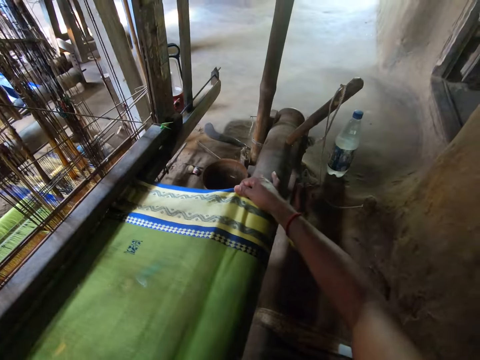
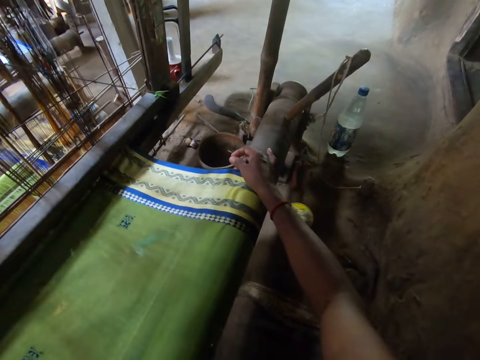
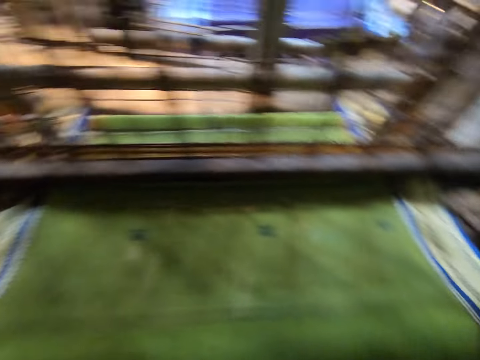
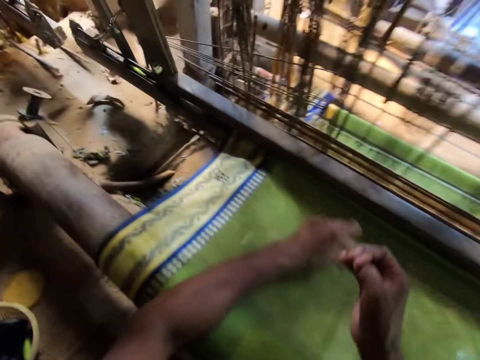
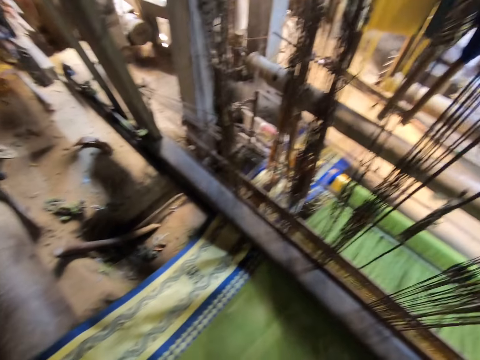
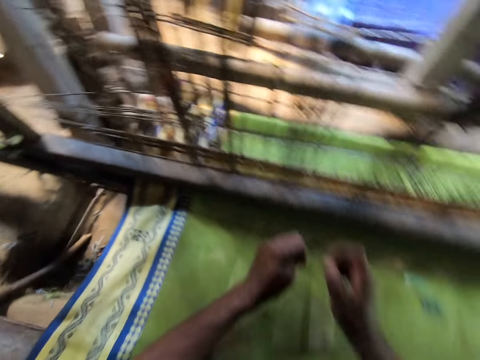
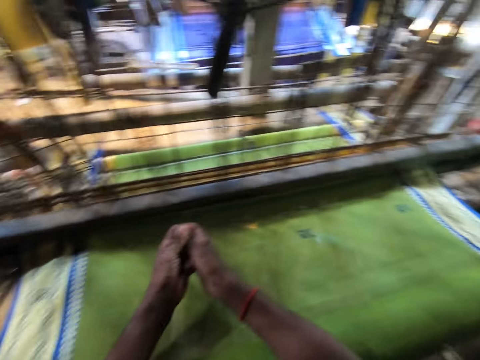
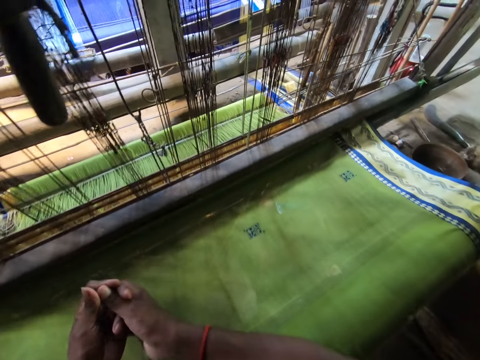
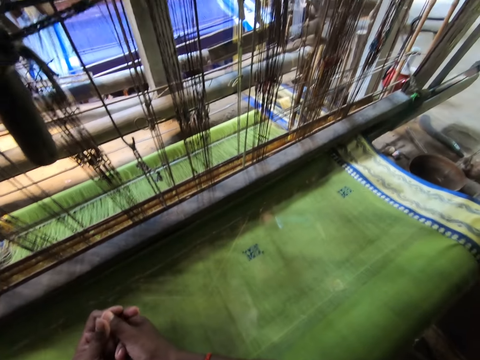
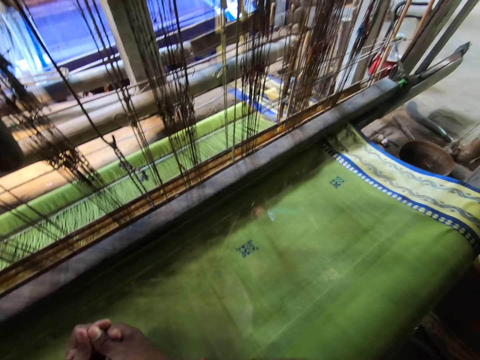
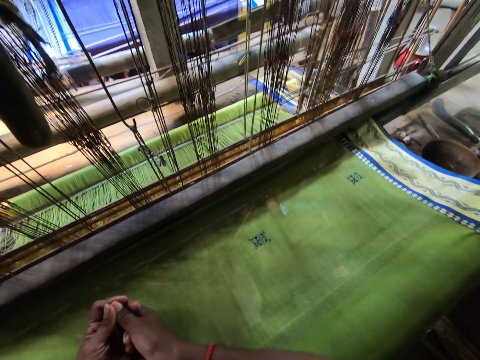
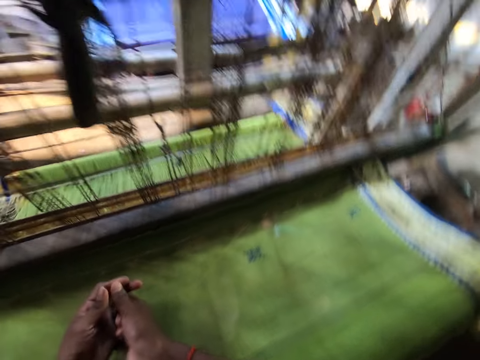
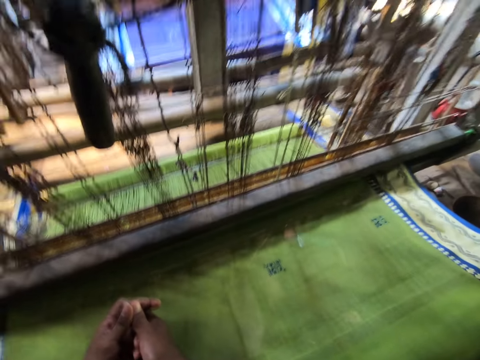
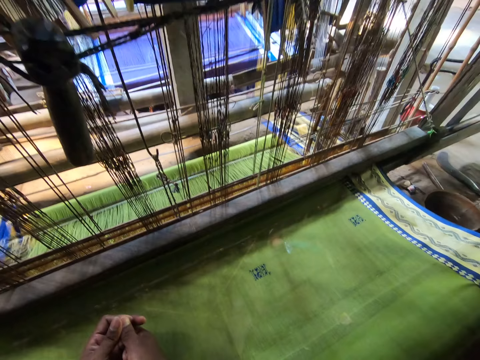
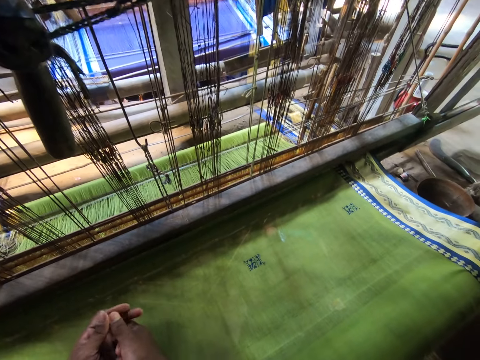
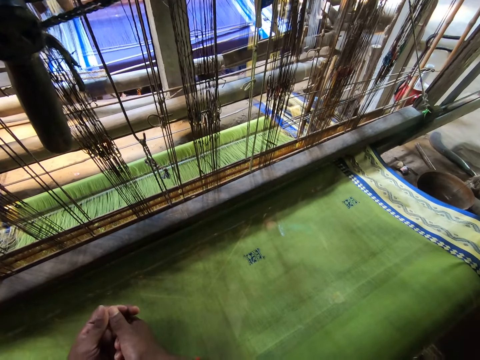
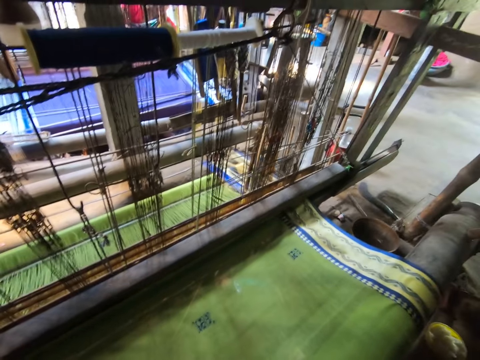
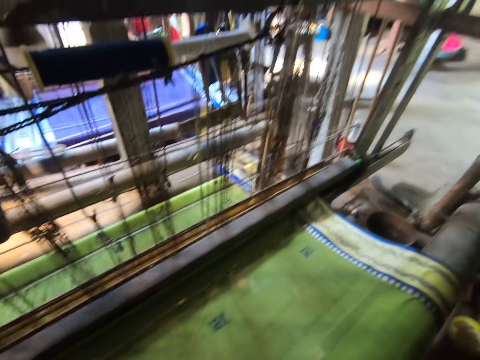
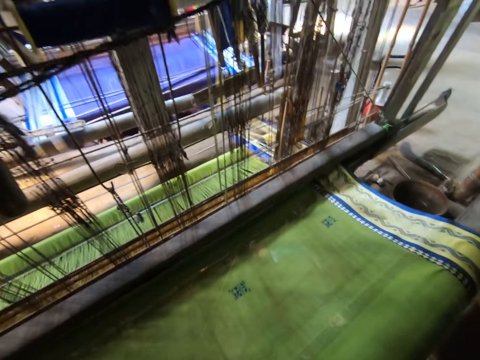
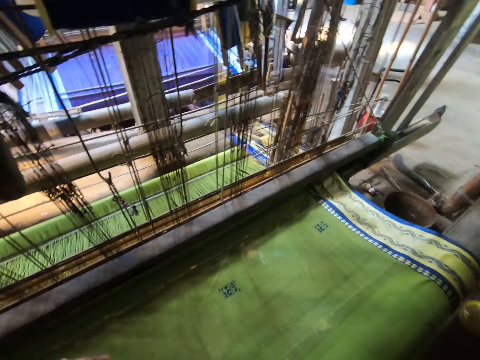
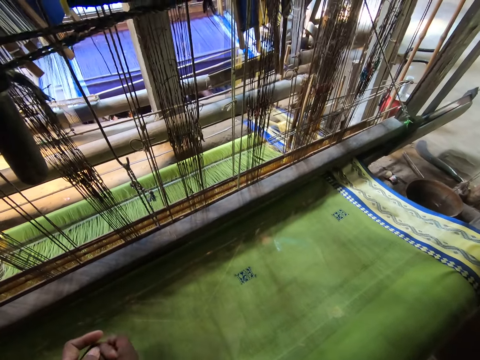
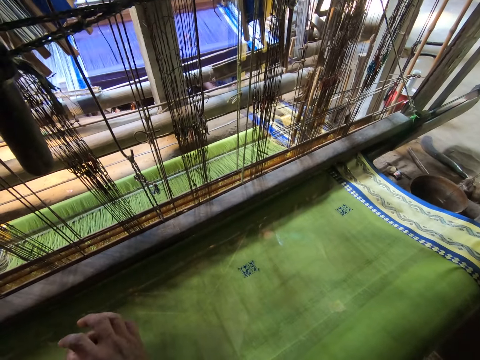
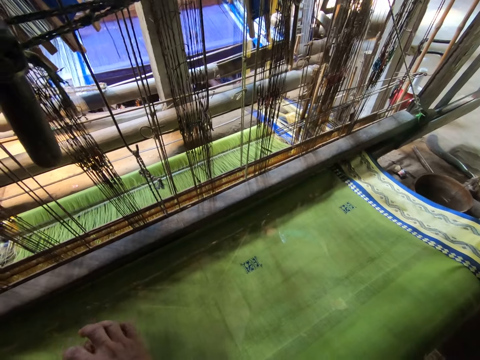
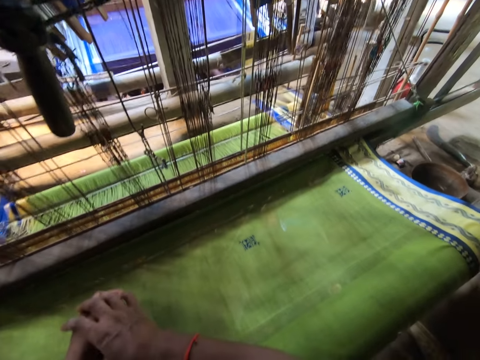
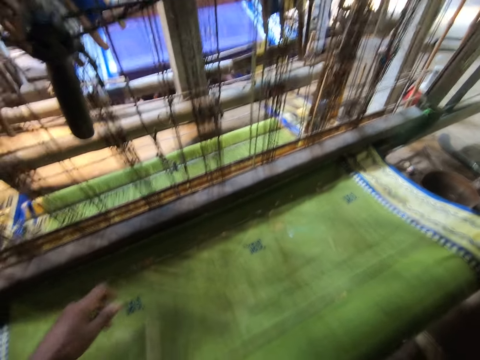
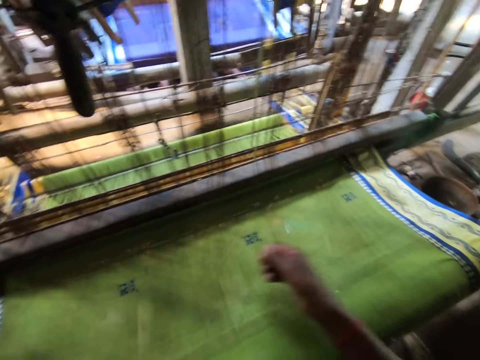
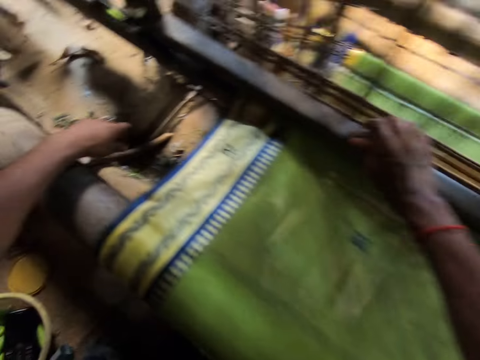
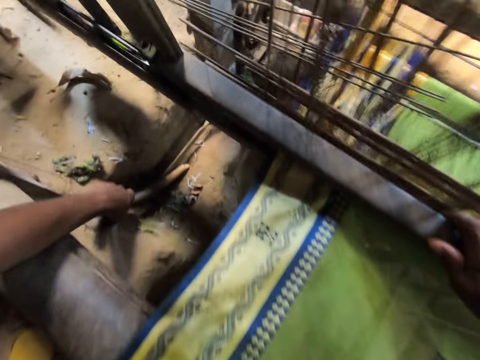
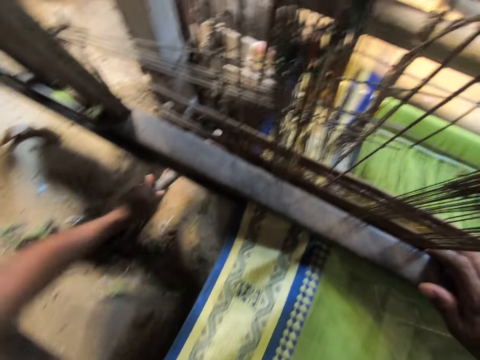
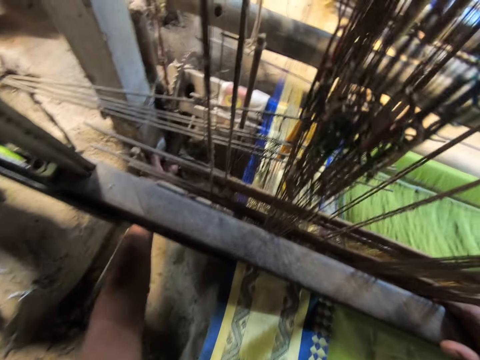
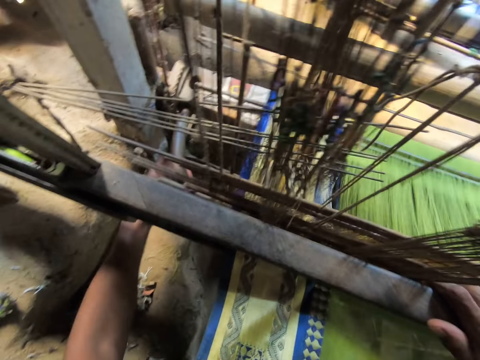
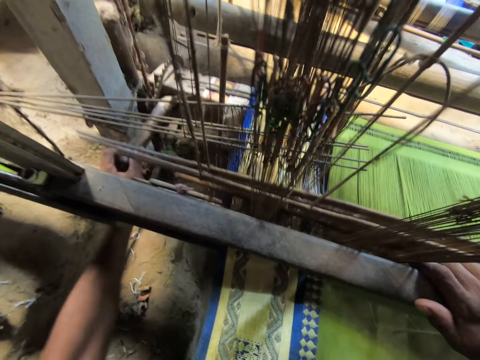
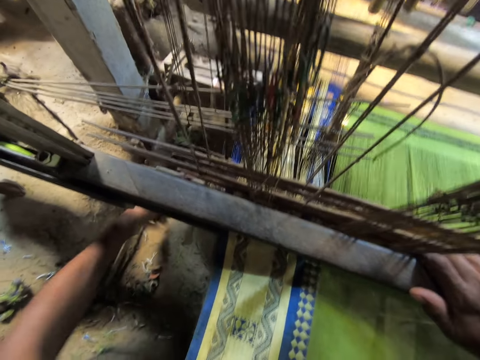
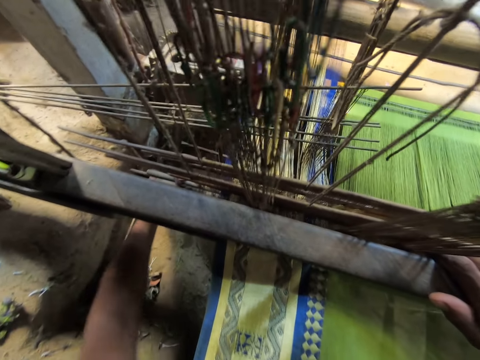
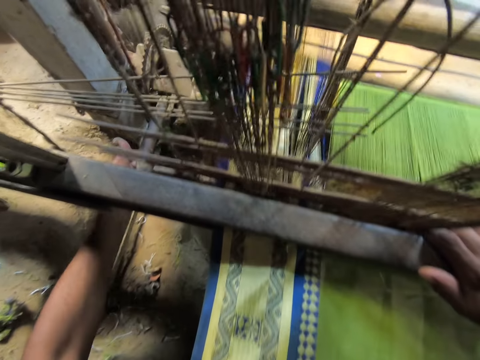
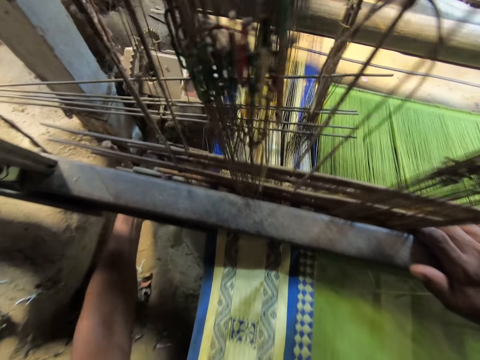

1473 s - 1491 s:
The camera wearer pulls the cloth on the loom machine with his right hand. He pulls the yarn from the fabric. He rubs both hands together. He holds the batten with his right hand. He picks a stick from the ground with his left hand. He turns a gear in the loom machine with the stick in his left hand.

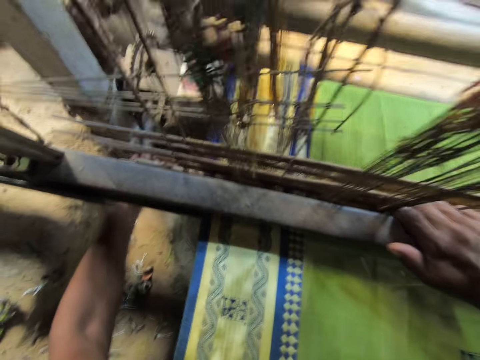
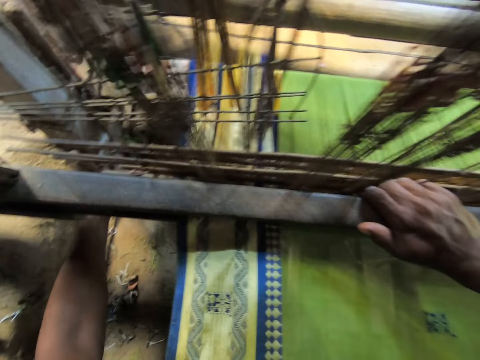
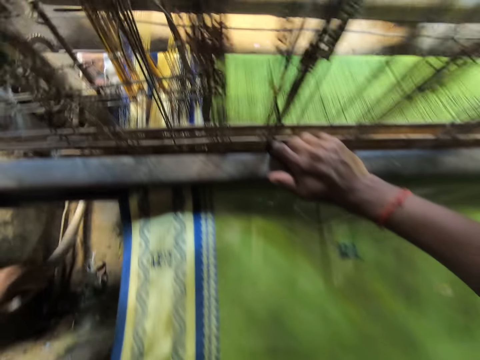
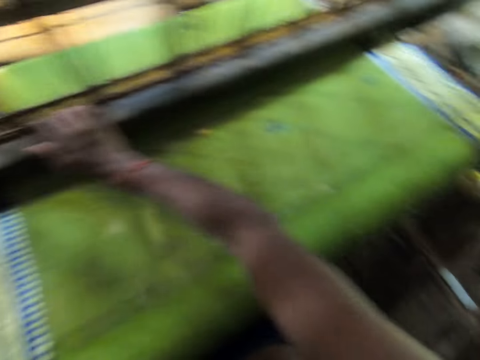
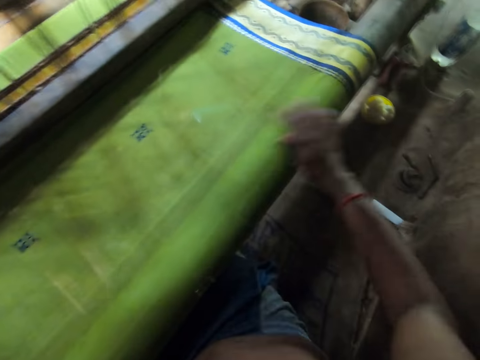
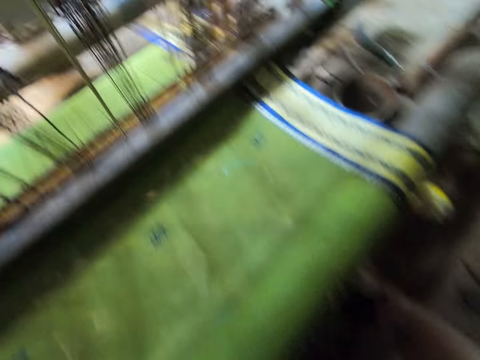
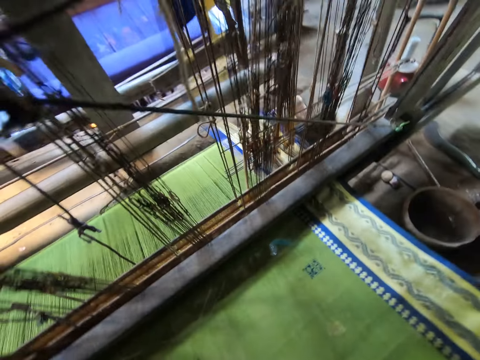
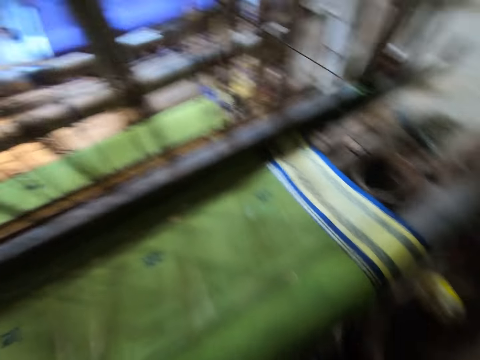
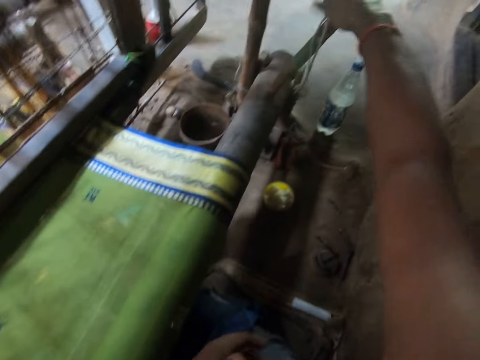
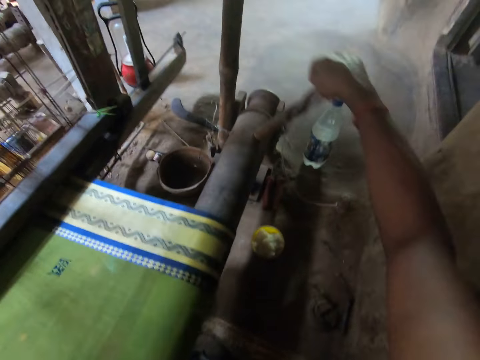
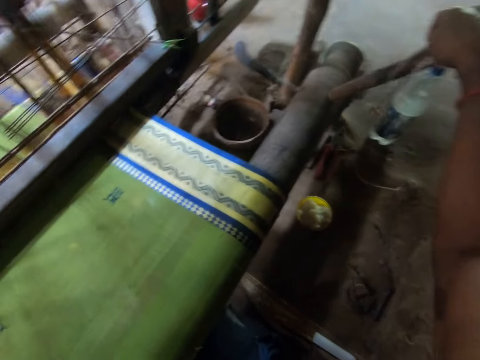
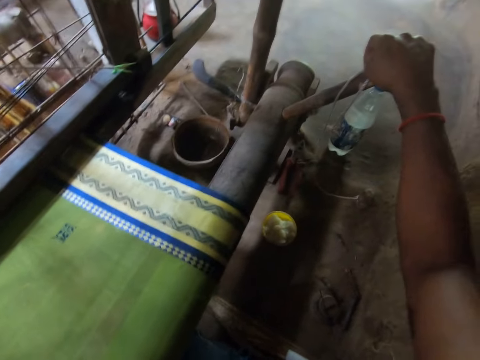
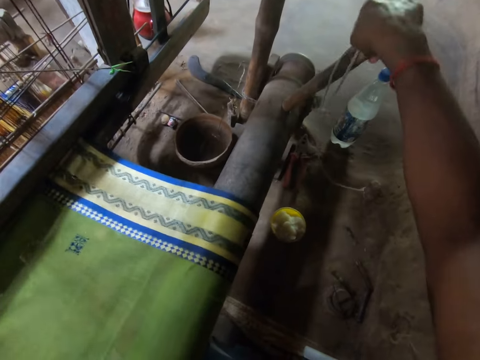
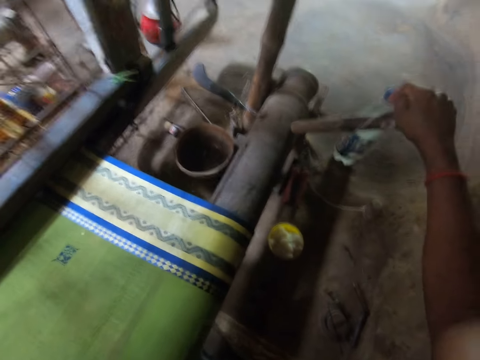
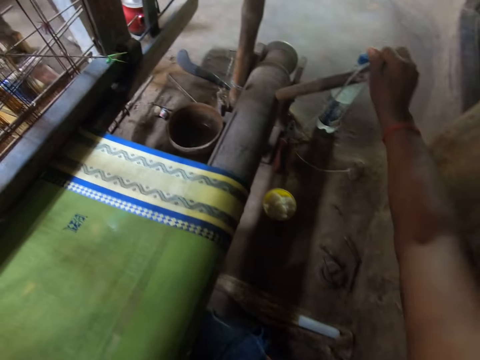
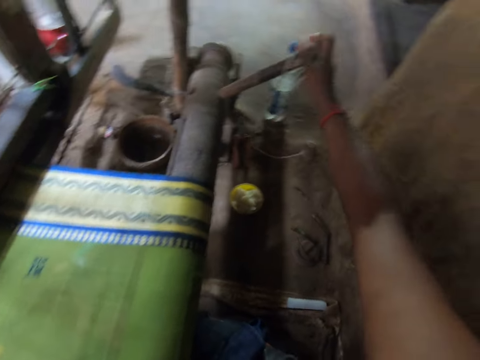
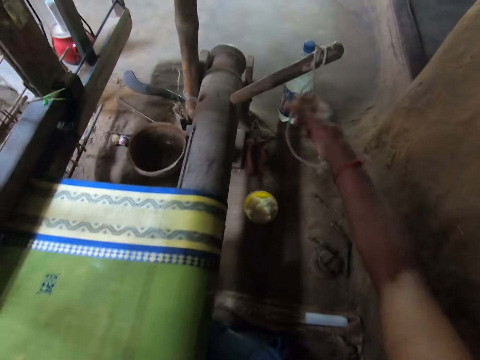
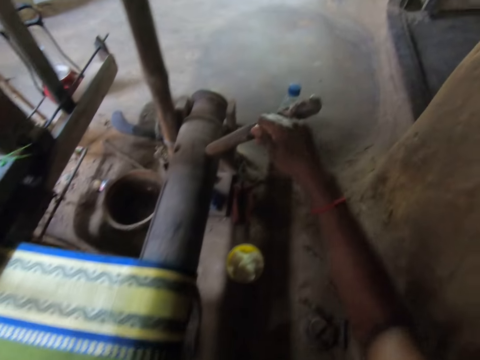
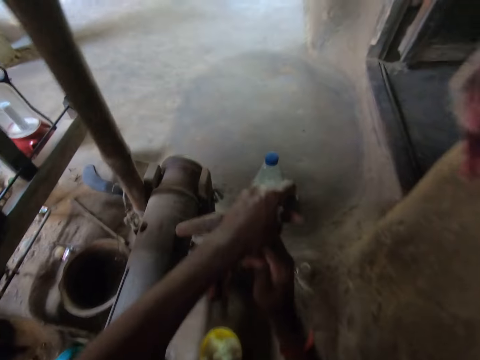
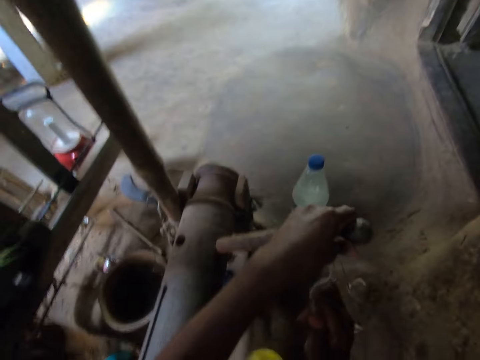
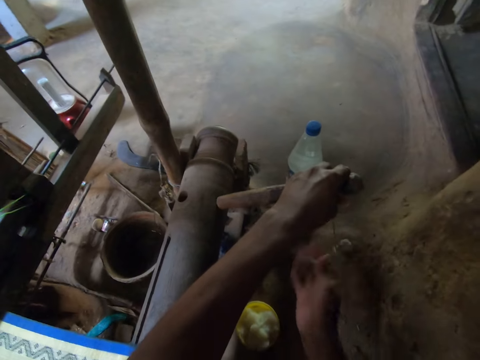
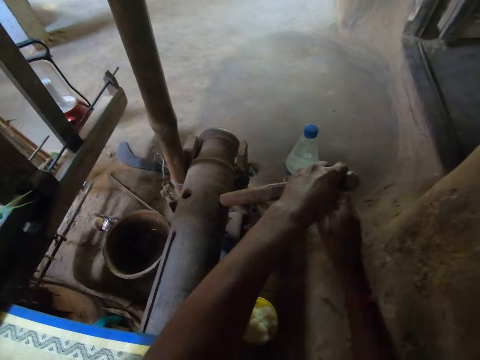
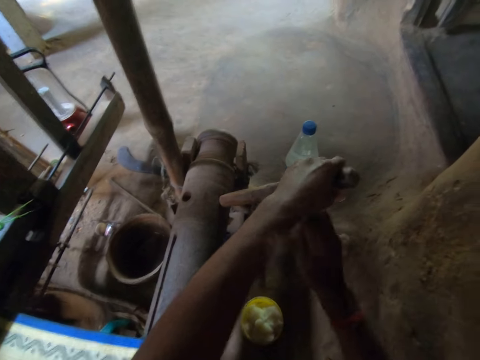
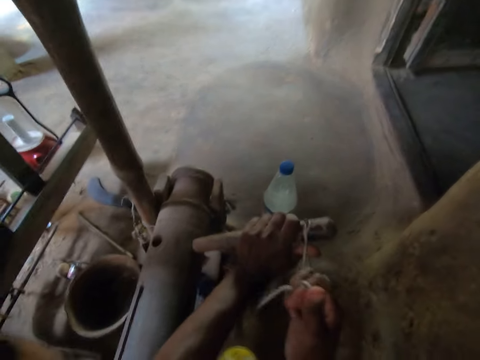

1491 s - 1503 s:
The camera wearer pulls the lever on the loom machine with his right hand. He adjusts the loom with his hand. He pulls the rope on the loom machine with his right hand. He holds the lever on the loom machine with his left hand.
